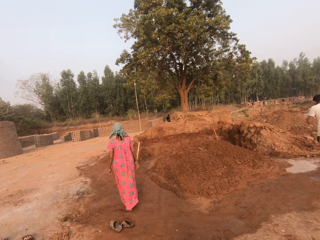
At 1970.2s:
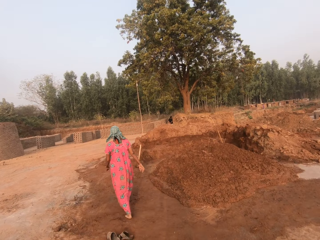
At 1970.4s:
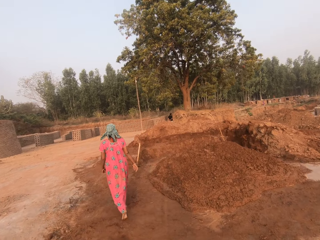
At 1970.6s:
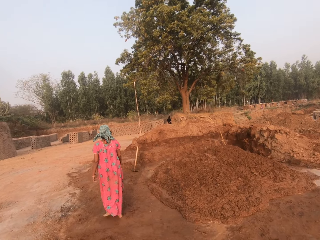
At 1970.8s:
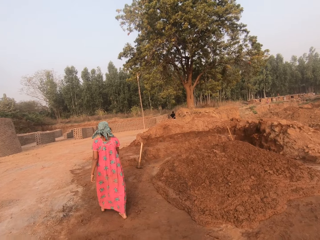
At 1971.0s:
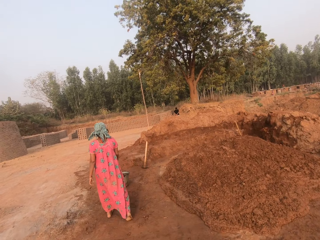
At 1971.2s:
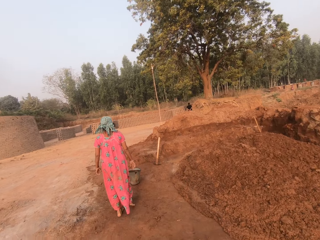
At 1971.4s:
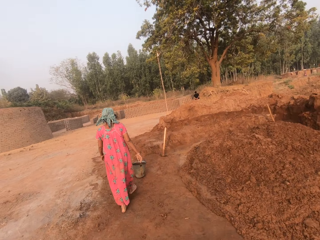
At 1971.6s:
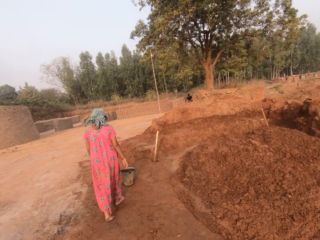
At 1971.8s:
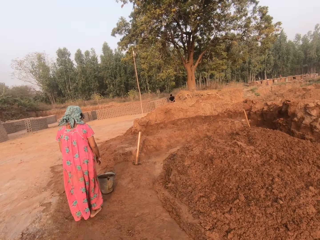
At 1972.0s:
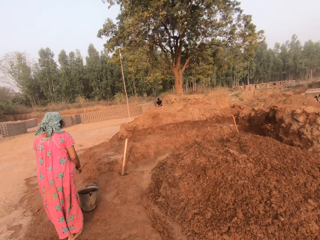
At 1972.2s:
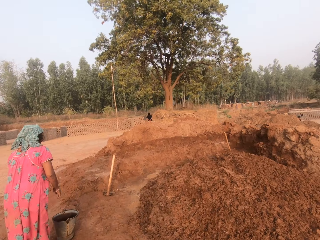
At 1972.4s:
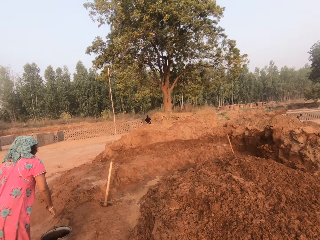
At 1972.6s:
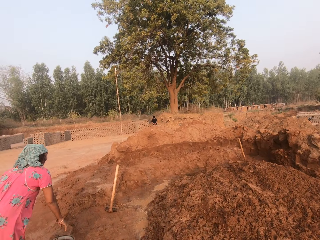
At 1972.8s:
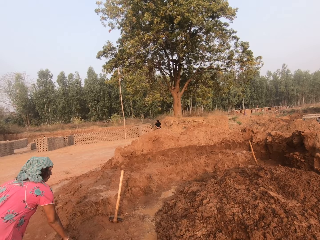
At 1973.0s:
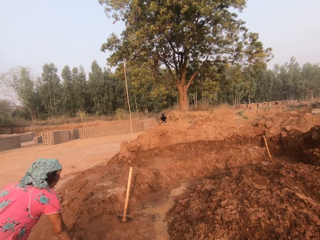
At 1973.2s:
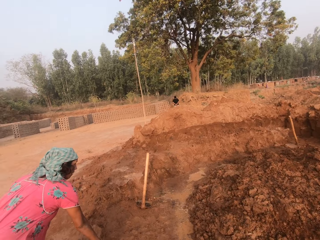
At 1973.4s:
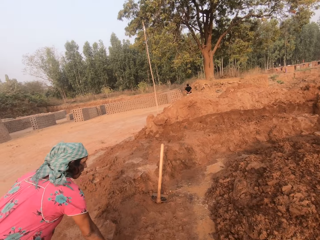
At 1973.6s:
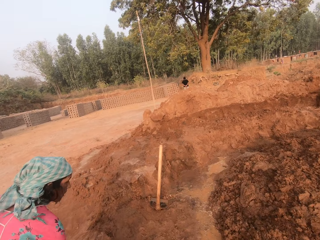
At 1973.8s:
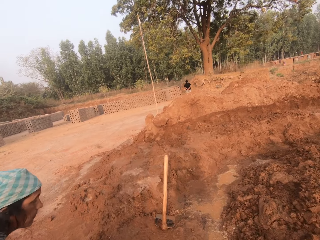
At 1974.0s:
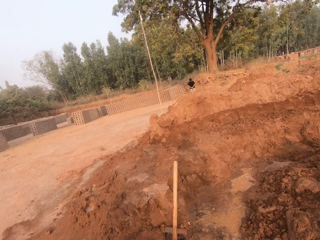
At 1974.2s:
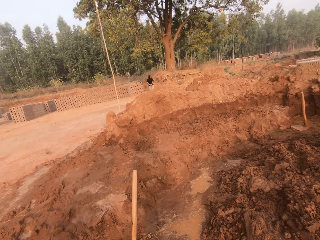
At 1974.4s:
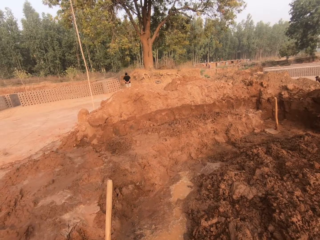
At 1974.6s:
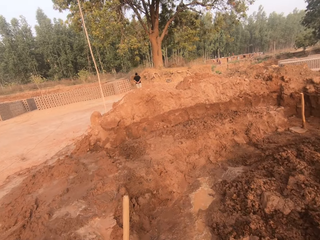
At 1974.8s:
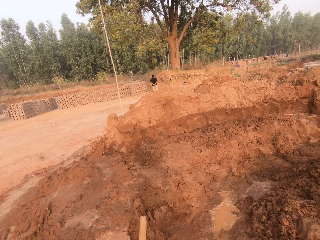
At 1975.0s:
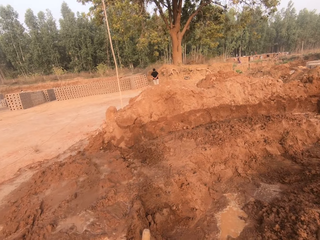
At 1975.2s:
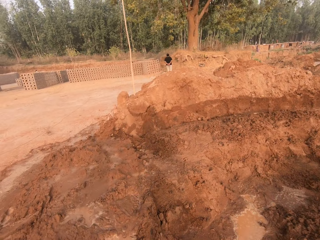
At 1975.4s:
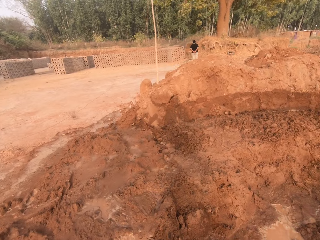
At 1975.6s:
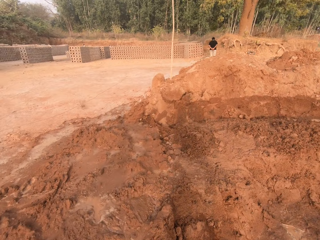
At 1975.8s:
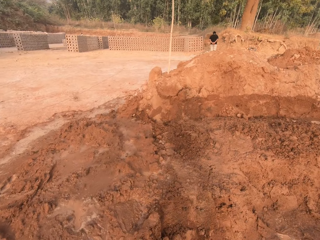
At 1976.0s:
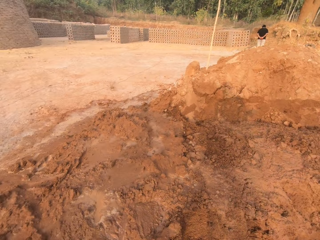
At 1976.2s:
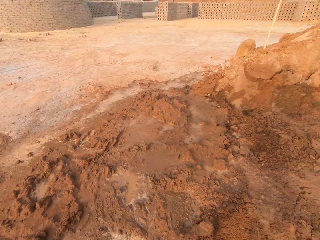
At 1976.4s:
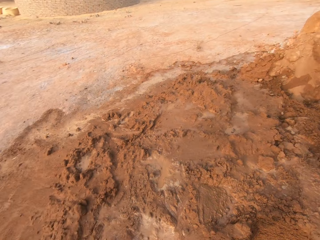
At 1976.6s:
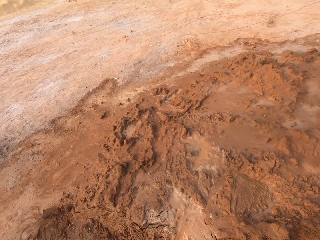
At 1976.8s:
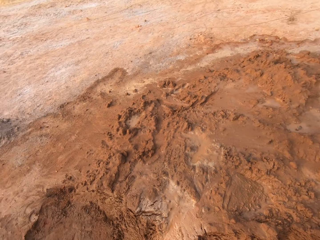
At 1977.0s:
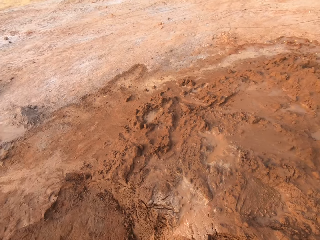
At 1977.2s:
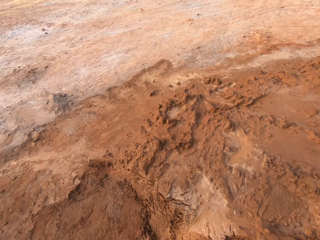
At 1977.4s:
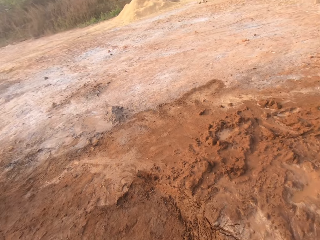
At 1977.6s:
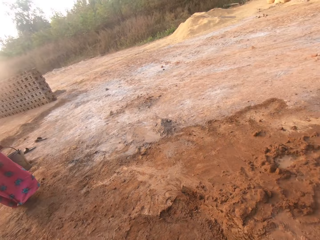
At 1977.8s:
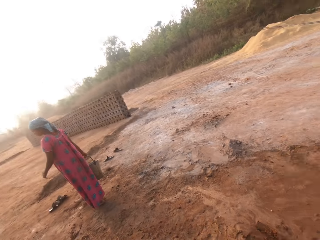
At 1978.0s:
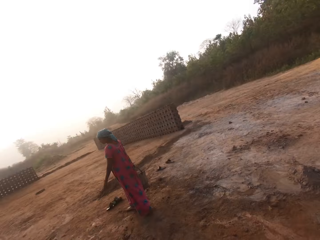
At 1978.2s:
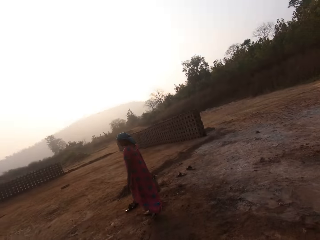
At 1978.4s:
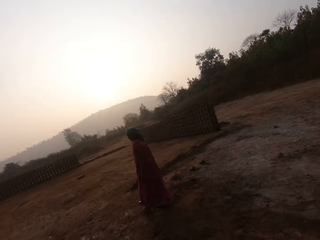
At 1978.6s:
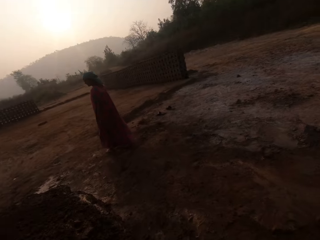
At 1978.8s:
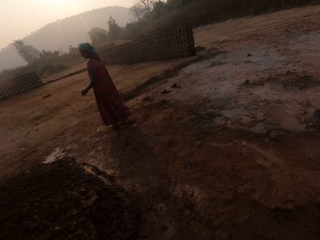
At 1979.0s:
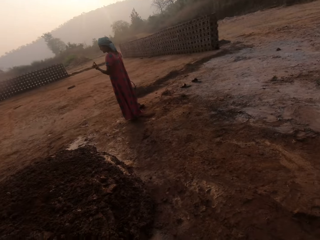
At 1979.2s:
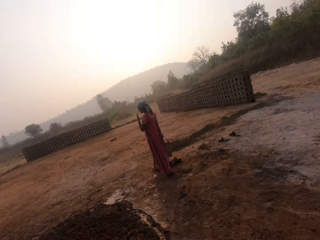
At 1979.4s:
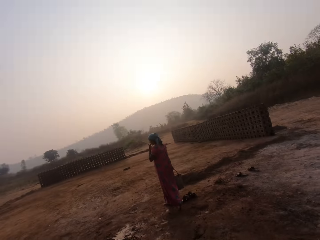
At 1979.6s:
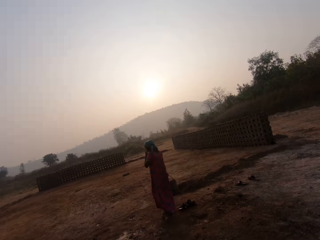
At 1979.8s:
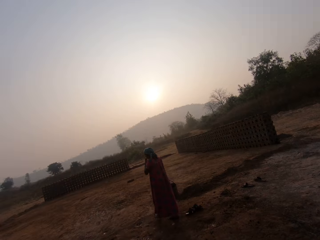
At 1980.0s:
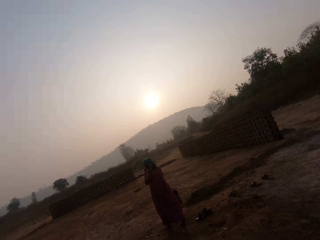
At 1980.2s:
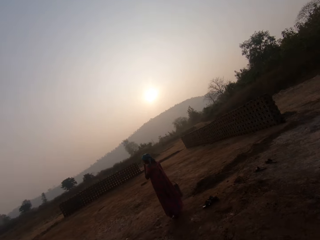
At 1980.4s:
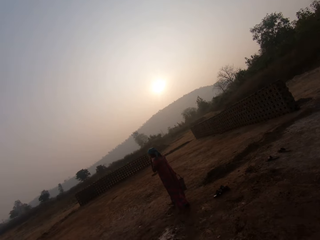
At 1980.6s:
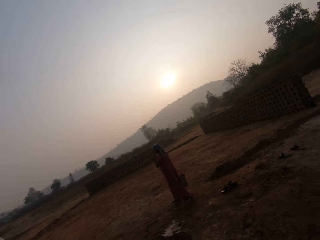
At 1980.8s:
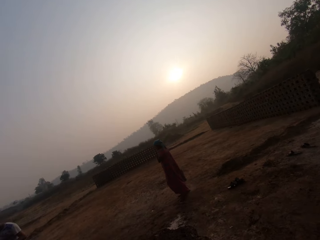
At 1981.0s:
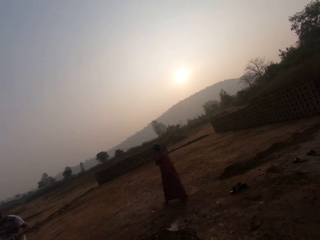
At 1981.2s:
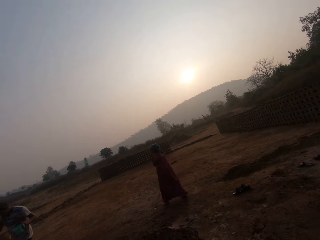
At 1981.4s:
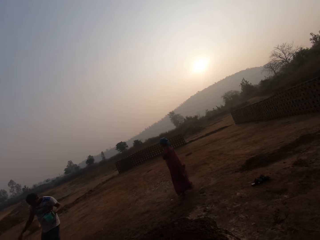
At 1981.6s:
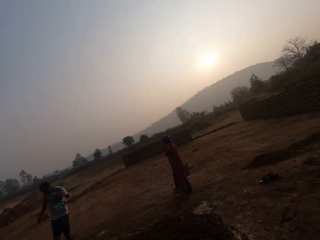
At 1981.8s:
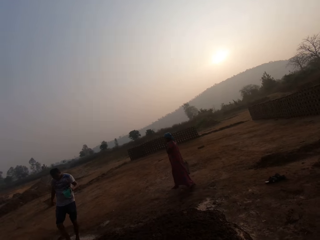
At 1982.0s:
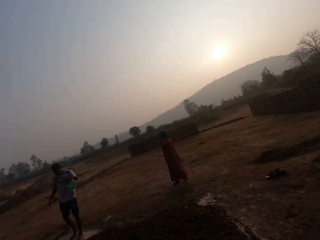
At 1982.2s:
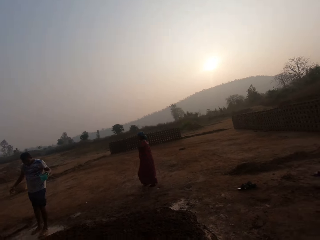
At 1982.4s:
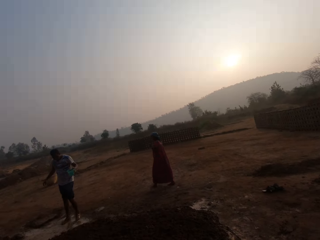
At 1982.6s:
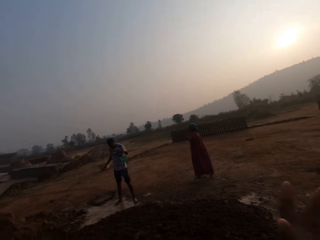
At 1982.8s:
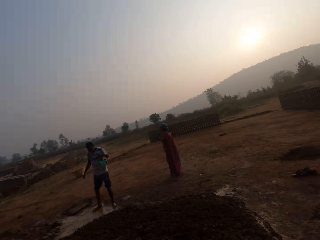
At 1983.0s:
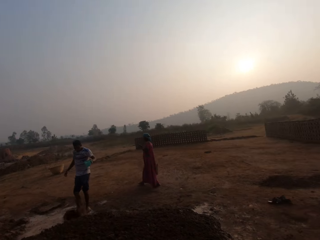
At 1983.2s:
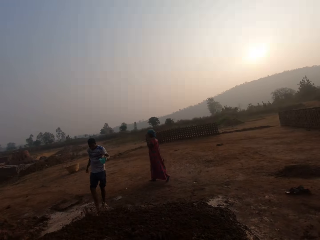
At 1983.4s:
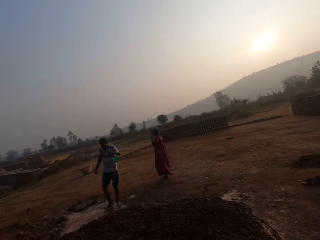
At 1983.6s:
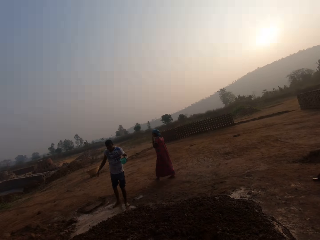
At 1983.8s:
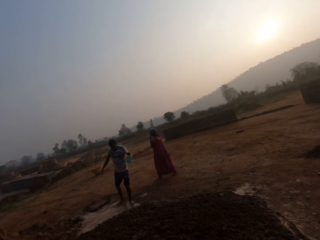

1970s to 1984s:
A woman picks a bucket from the ground with her right hand. The camera wearer interacts with the woman. They look around a construction site.

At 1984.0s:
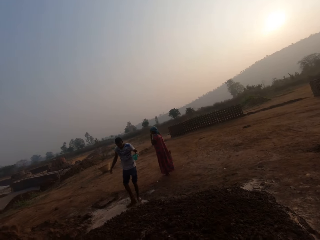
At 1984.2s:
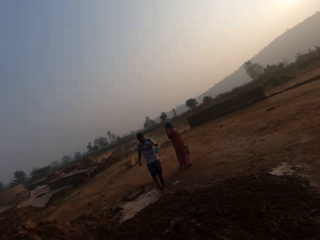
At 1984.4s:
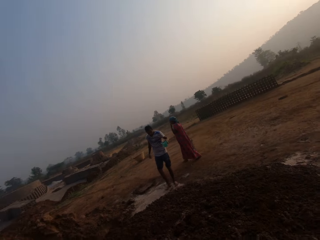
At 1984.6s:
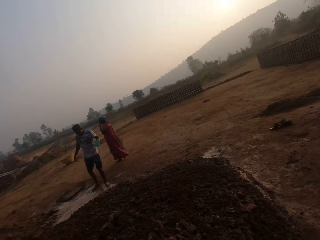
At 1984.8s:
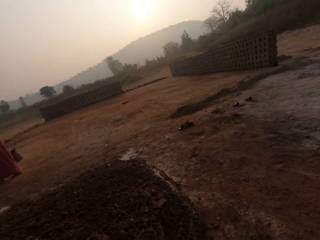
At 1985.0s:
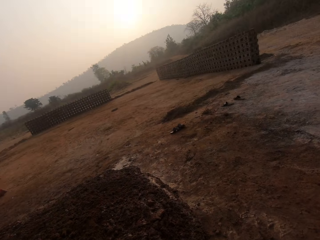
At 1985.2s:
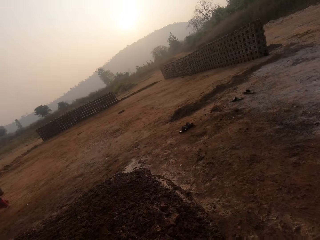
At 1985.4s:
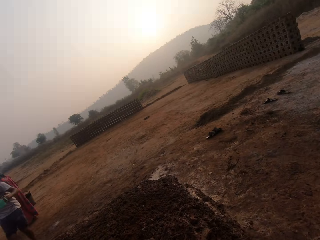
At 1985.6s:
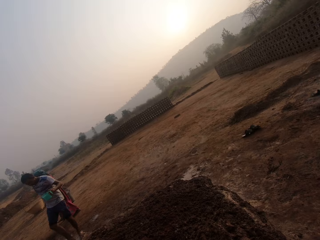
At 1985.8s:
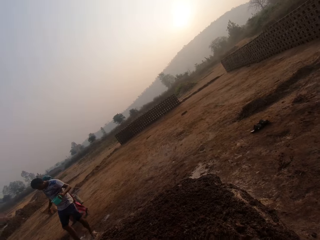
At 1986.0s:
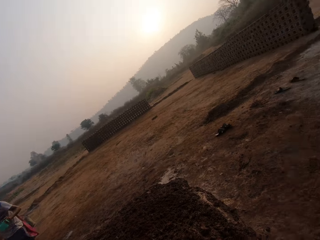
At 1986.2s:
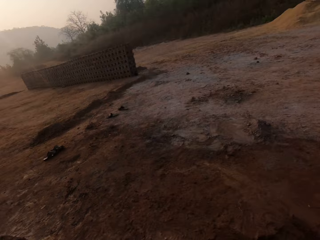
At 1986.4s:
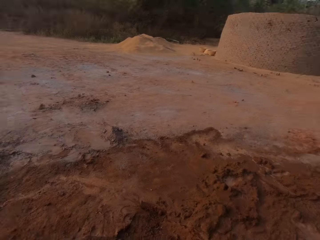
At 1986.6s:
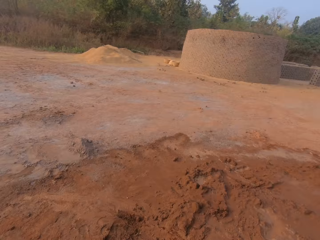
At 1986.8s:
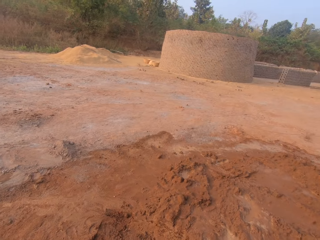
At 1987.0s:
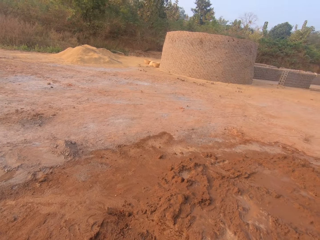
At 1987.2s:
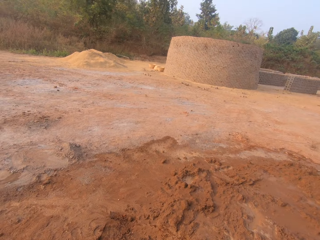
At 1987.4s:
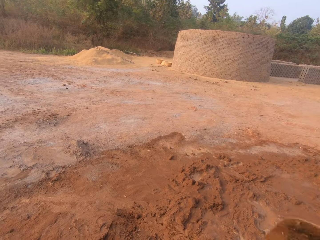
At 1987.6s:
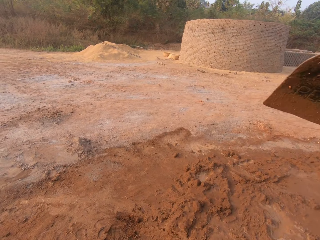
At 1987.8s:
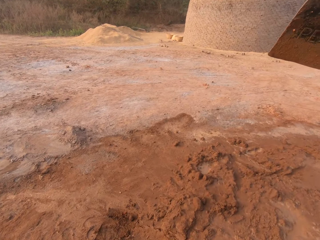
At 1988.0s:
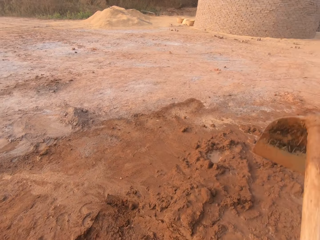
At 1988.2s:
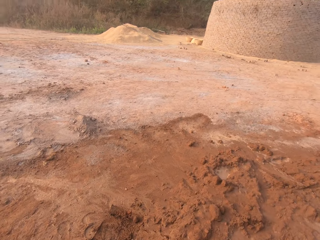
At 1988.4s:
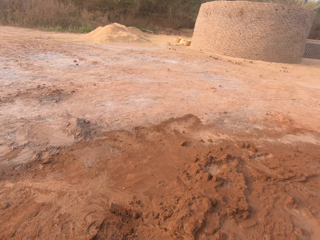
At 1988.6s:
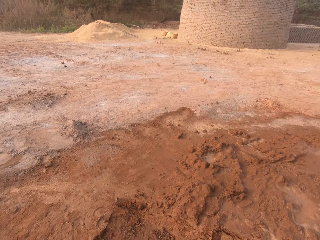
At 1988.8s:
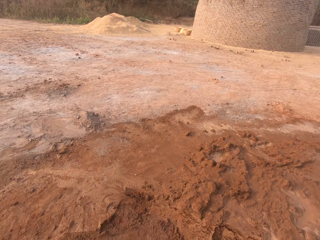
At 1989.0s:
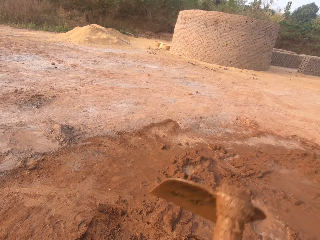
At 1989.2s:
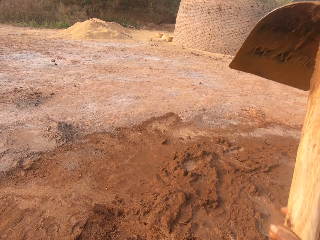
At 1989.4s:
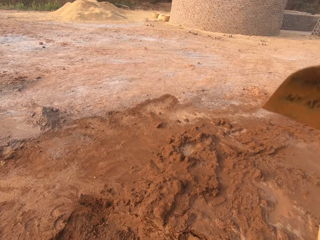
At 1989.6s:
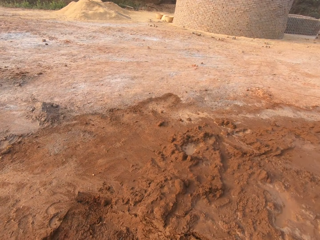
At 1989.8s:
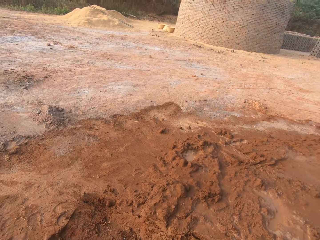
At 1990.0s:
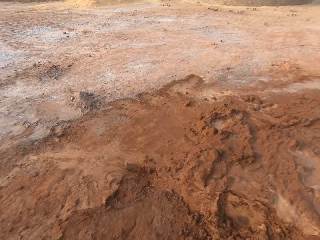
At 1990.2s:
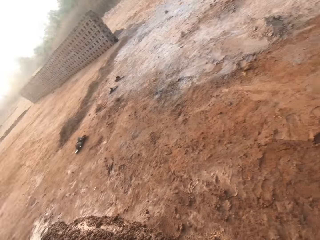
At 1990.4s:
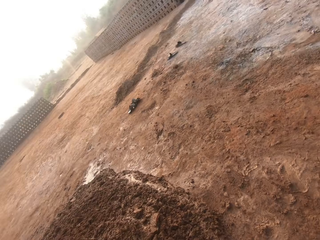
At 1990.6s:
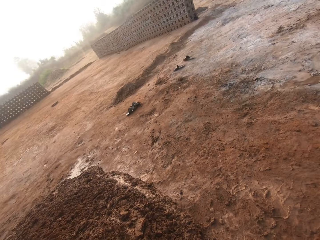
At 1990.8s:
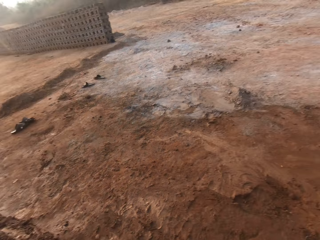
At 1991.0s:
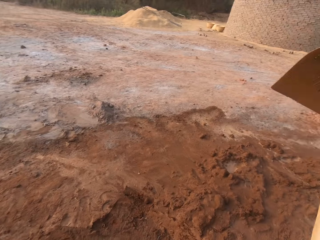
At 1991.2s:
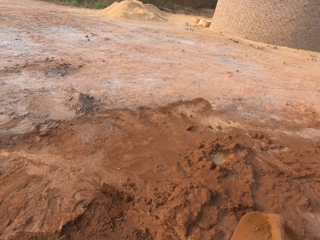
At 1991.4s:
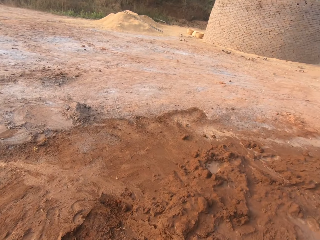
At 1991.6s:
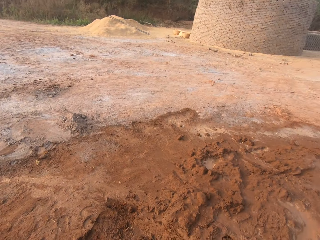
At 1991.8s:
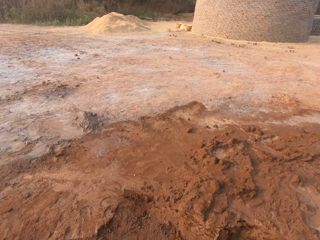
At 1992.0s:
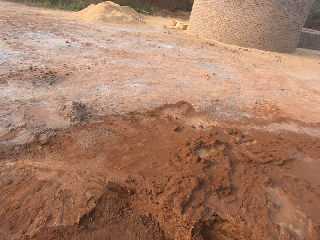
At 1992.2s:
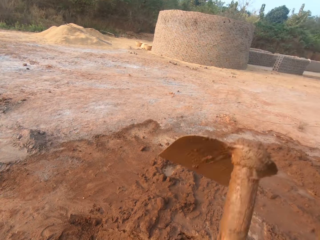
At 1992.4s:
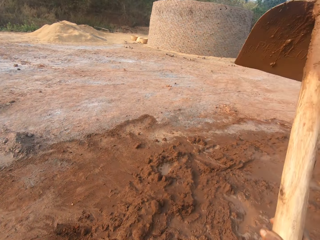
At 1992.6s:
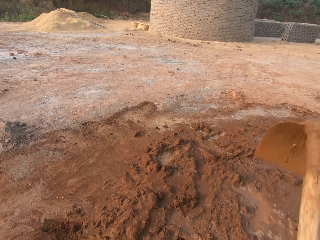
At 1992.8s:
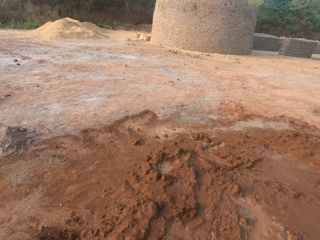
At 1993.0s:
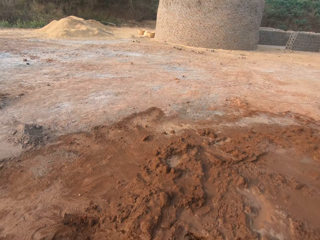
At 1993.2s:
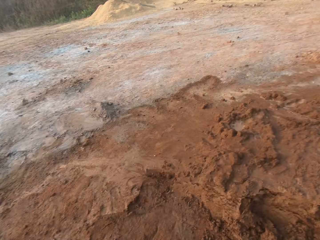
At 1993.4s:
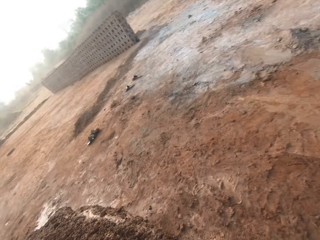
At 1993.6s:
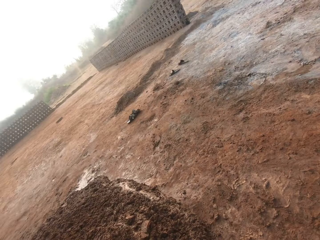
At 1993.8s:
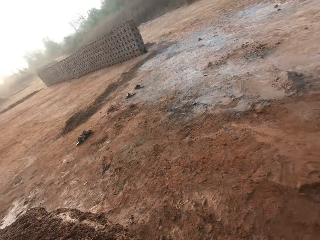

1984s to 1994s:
The camera wearer digs the ground with a hoe in both hands.
